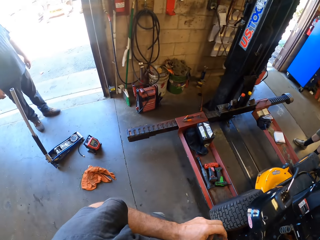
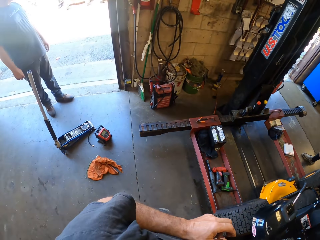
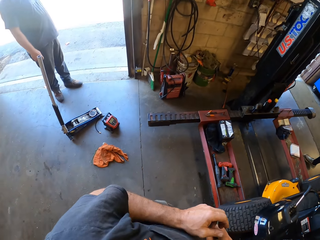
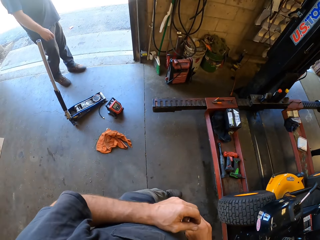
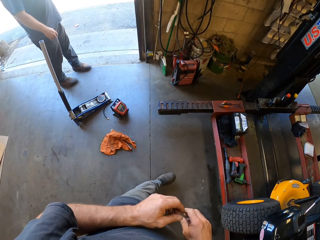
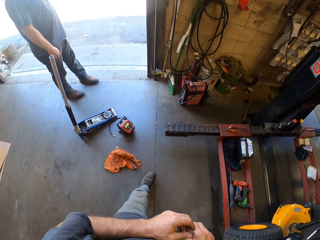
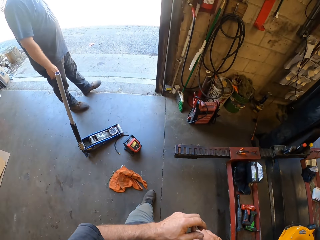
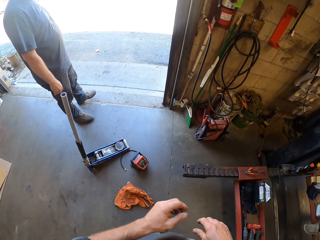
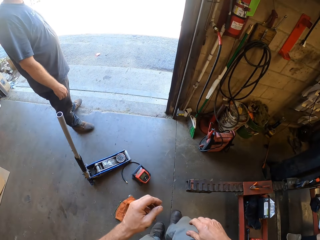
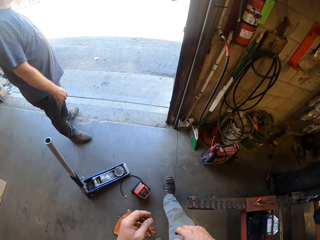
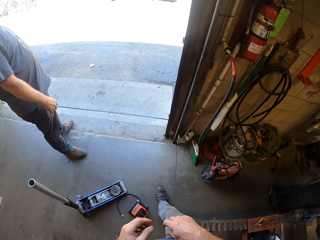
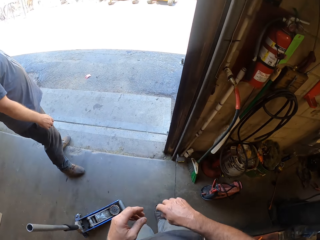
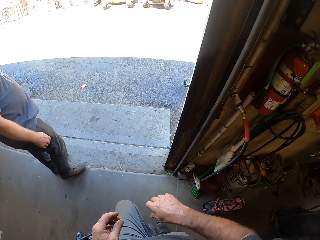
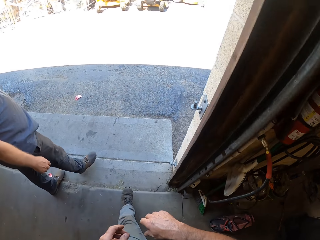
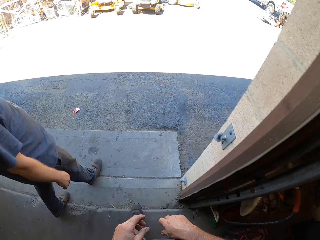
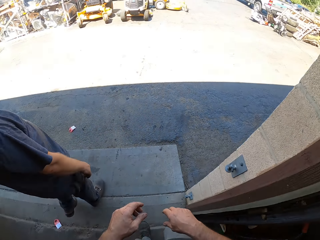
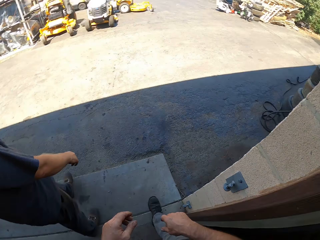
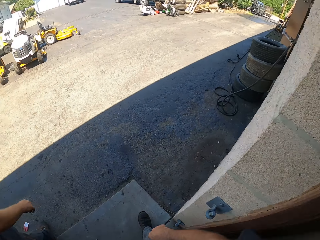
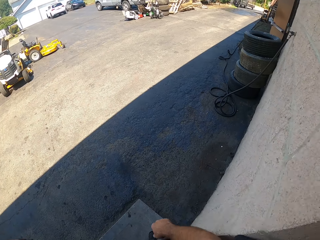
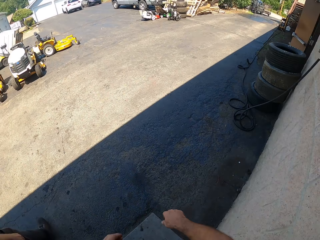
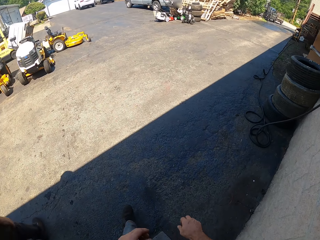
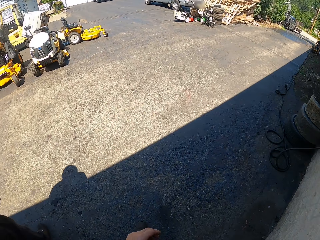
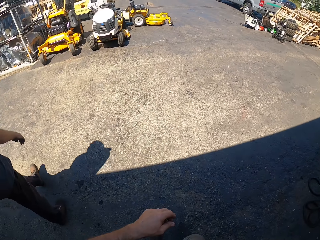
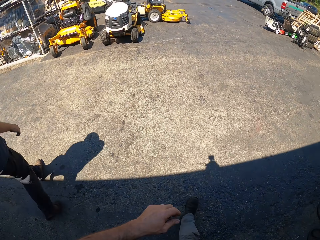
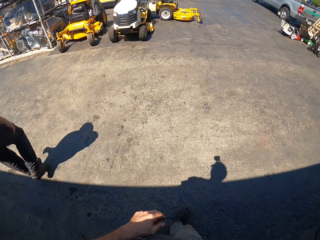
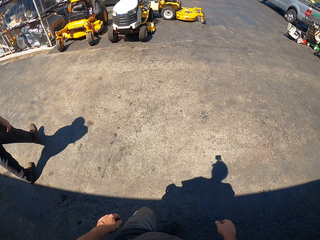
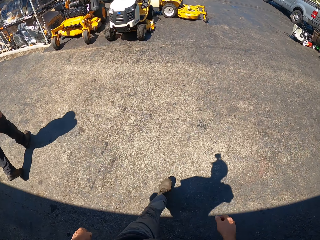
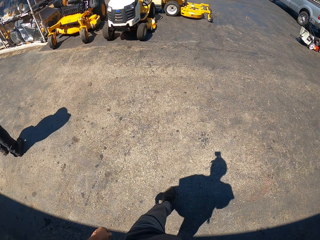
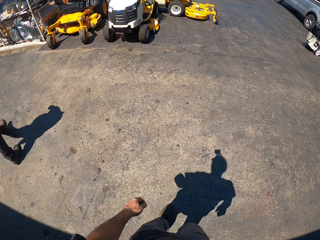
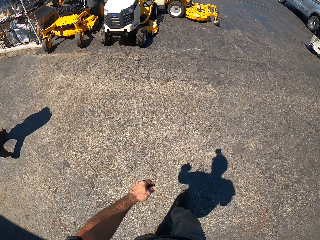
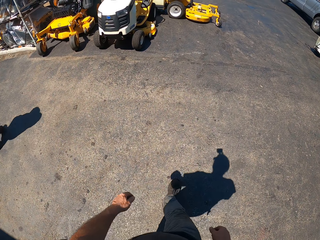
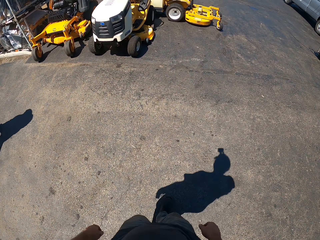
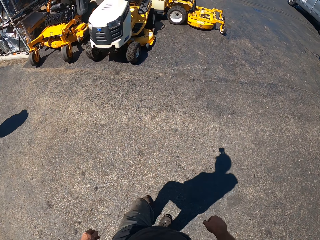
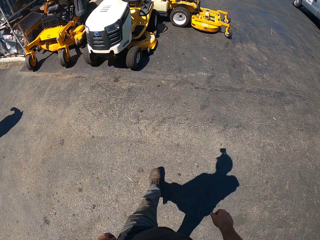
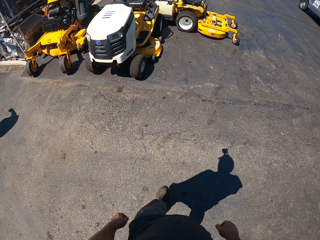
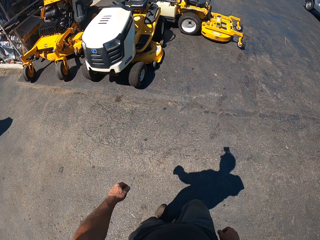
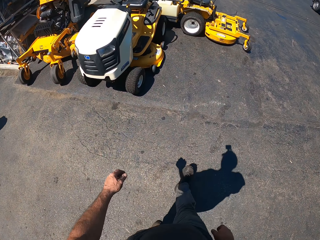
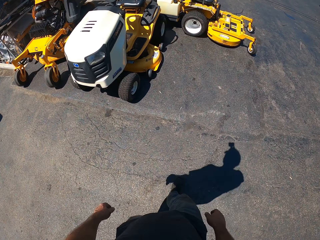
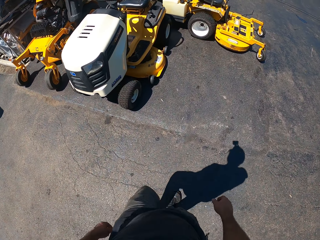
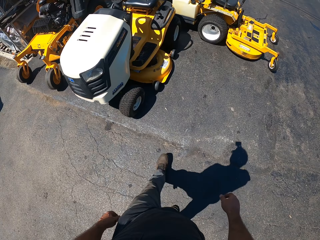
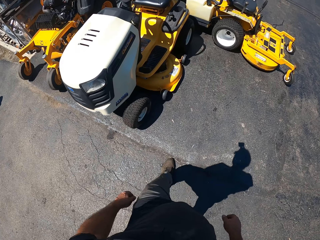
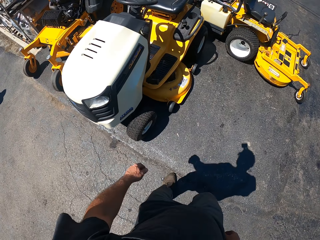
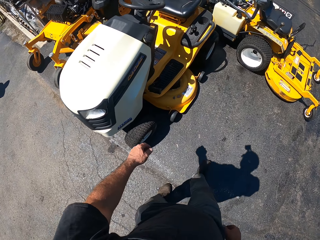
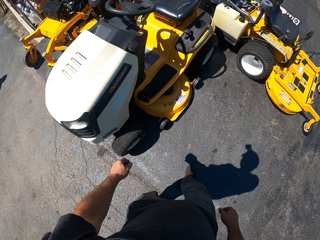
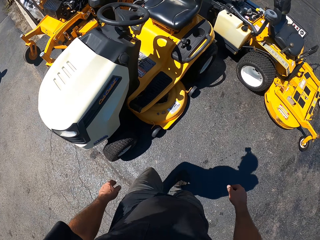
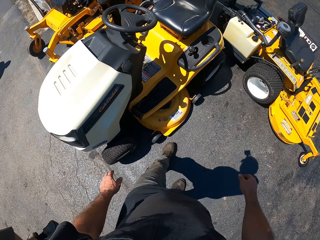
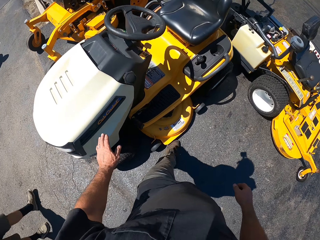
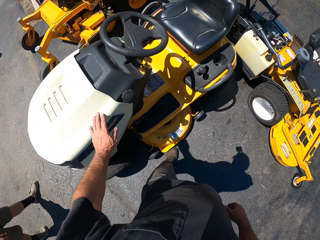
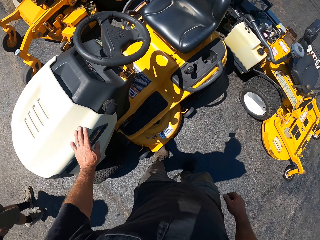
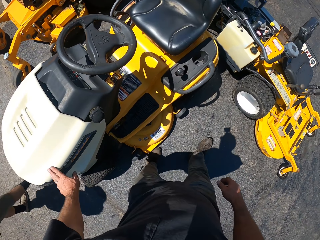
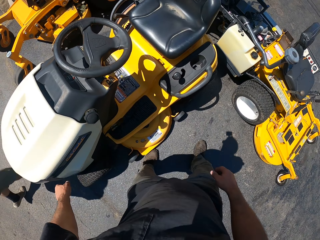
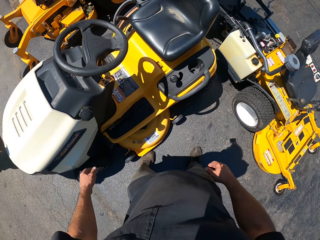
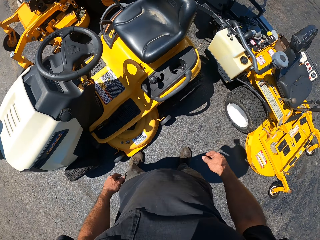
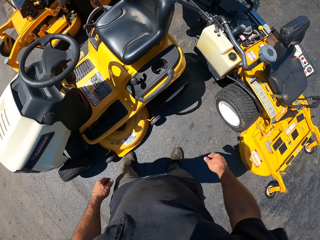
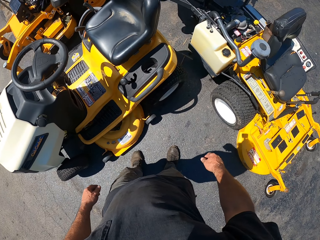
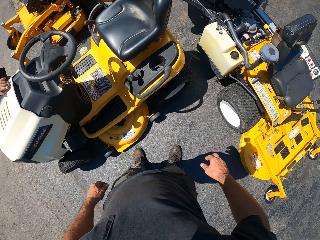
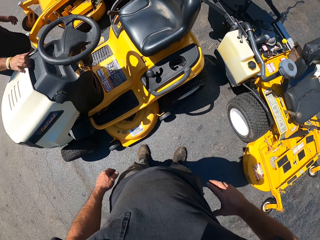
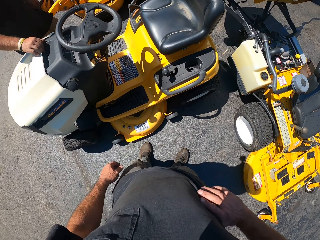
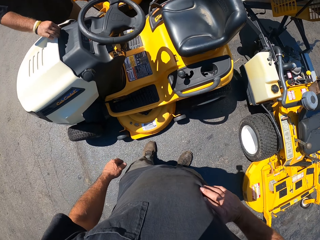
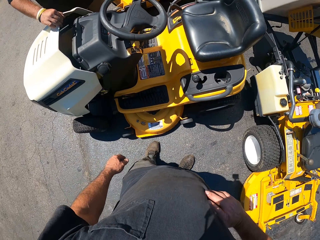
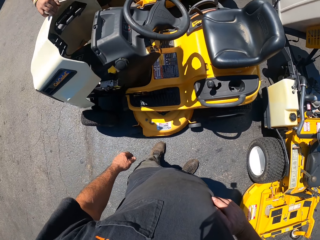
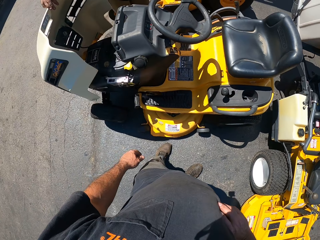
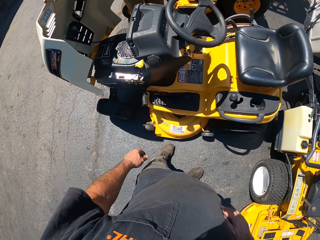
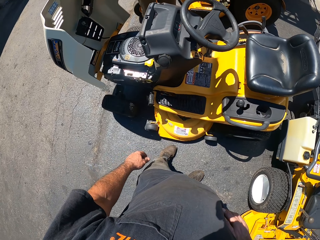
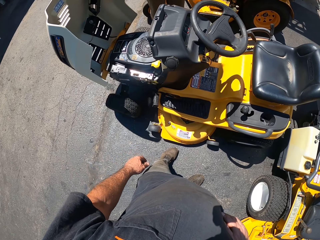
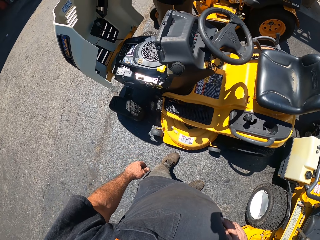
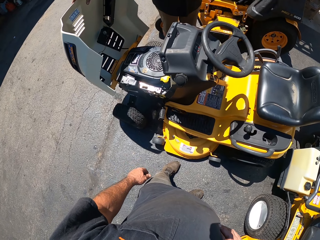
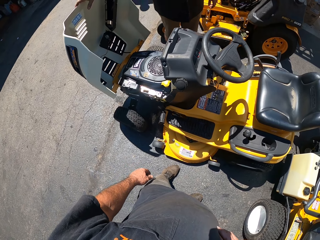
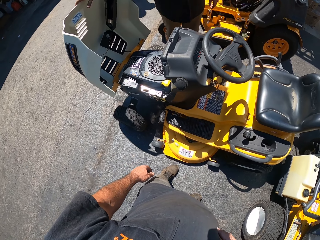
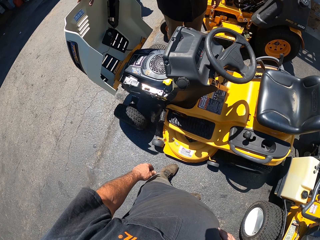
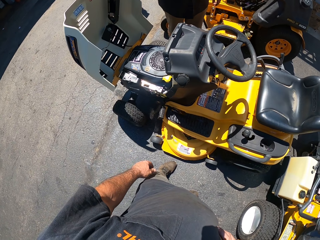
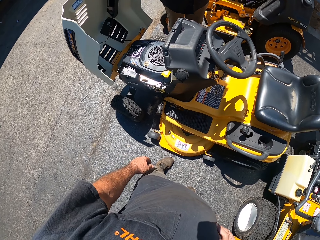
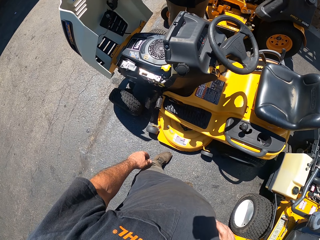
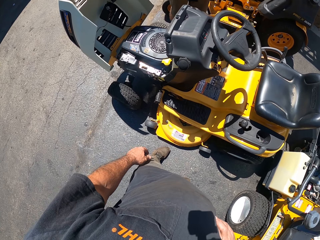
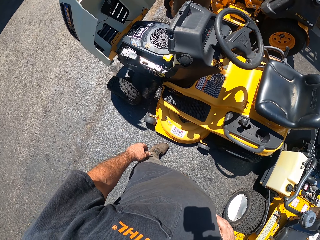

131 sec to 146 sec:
The camera wearer looks at a man. He walks toward the cars. He brushes his hand over a vehicle. He puts the hand on the car. He stands beside the car. The man pulls up the trunk of the vehicle. The camera wearer puts the hand on the waist.

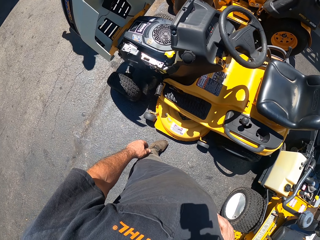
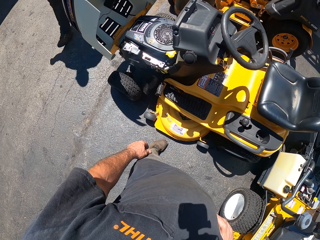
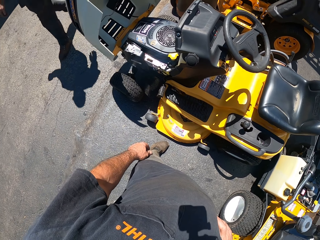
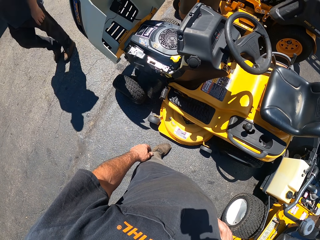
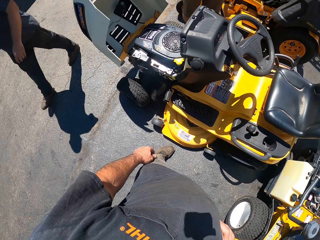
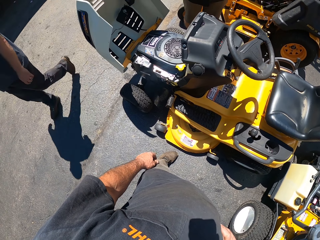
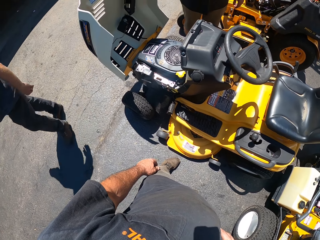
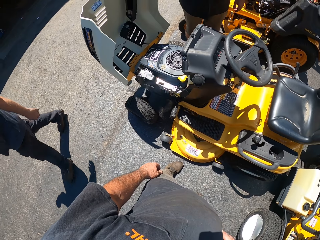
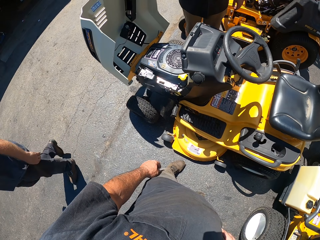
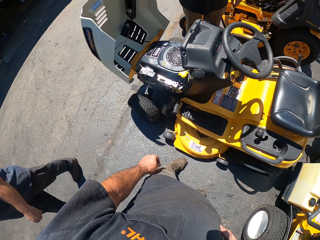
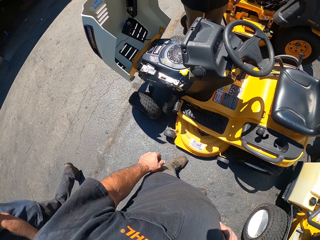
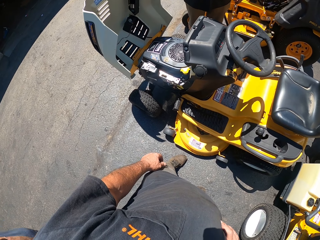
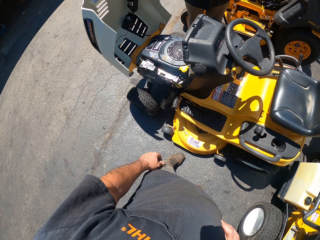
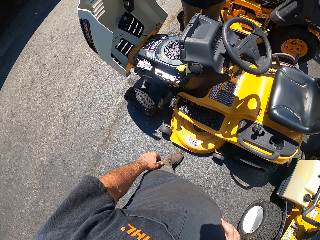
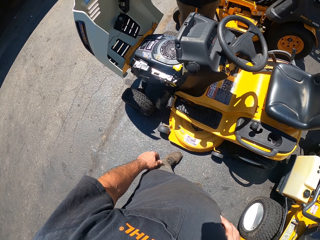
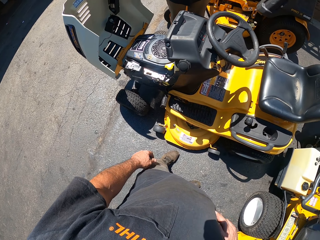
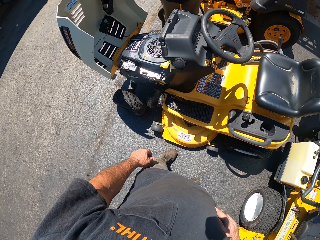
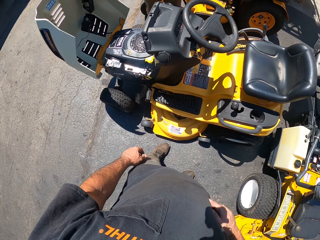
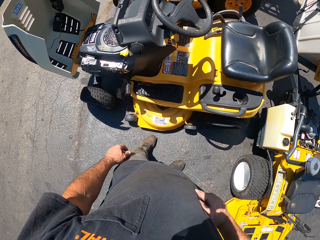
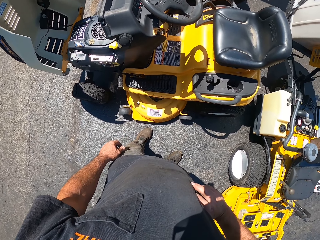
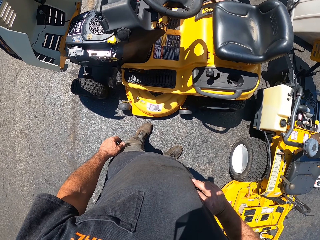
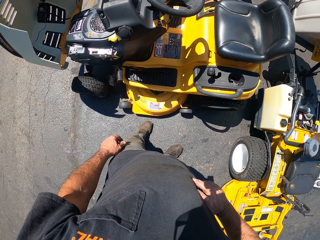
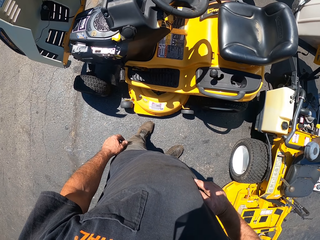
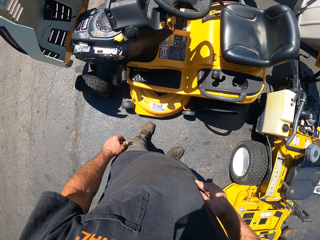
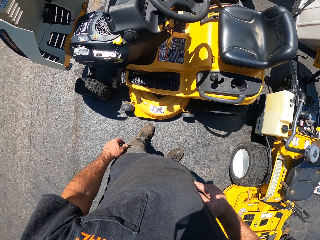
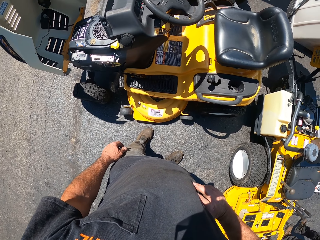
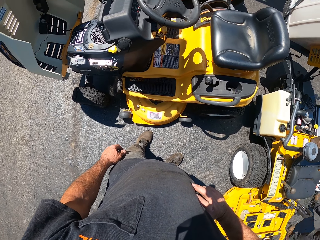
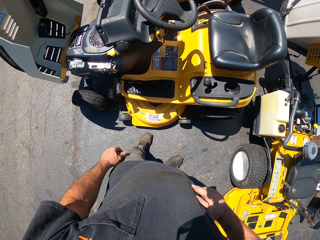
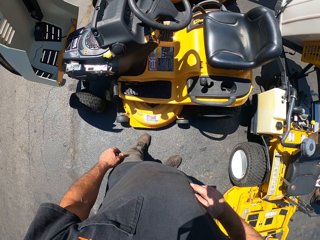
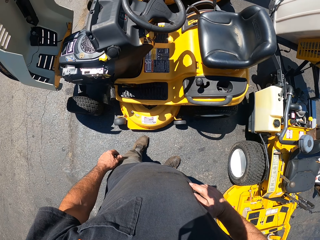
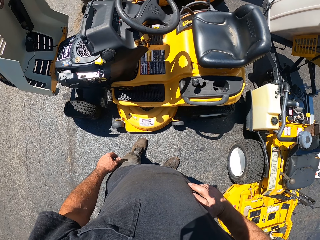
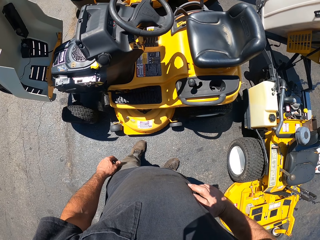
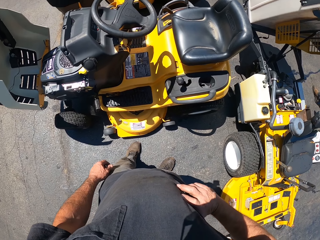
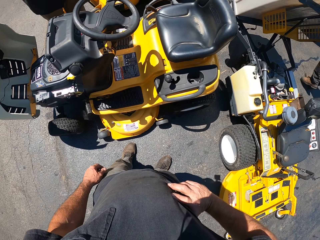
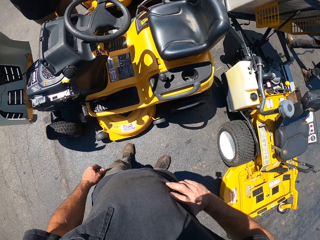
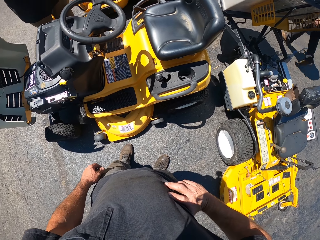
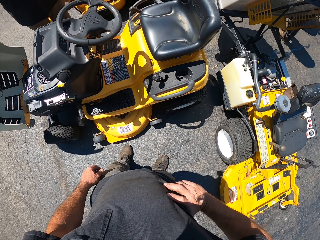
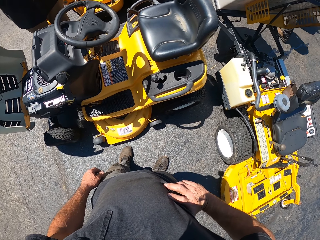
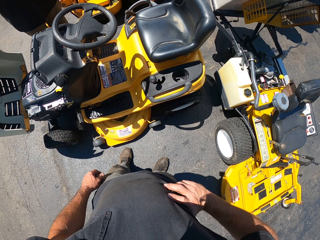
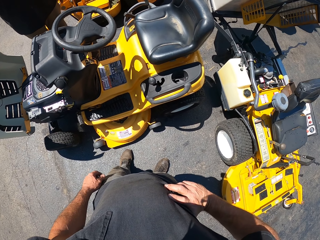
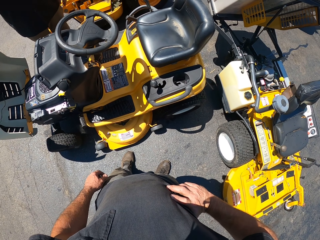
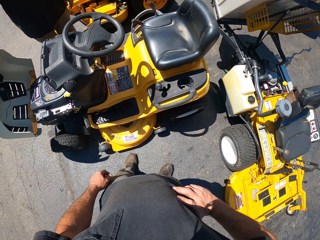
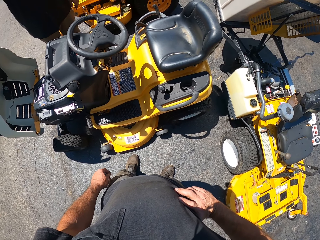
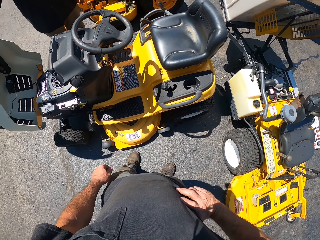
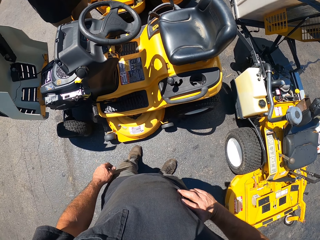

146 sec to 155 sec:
The camera wearer looks at the car board. They look at the car.
